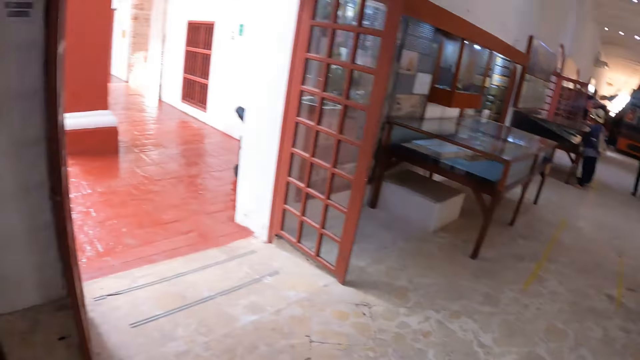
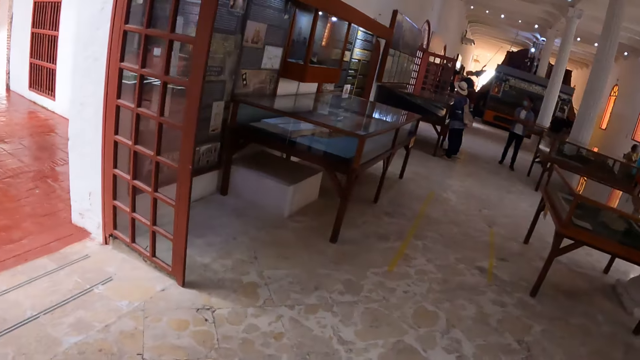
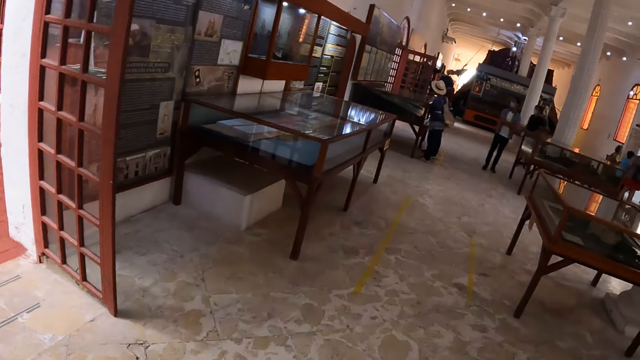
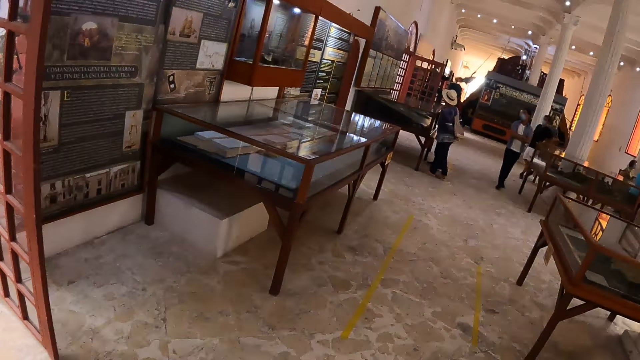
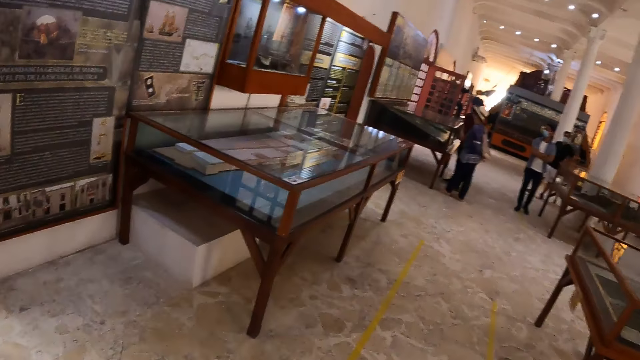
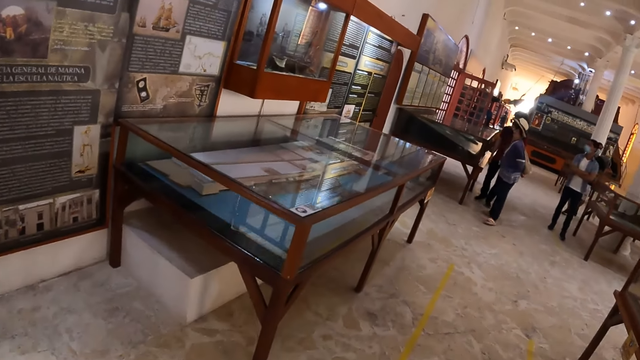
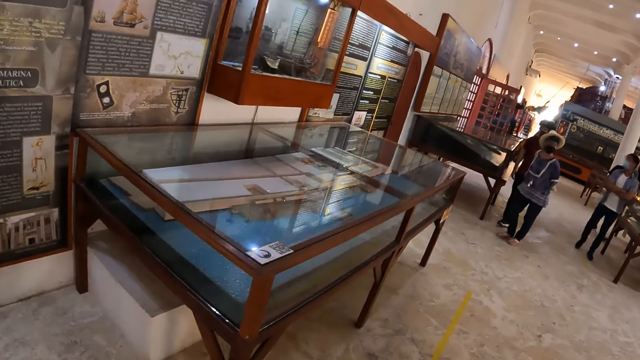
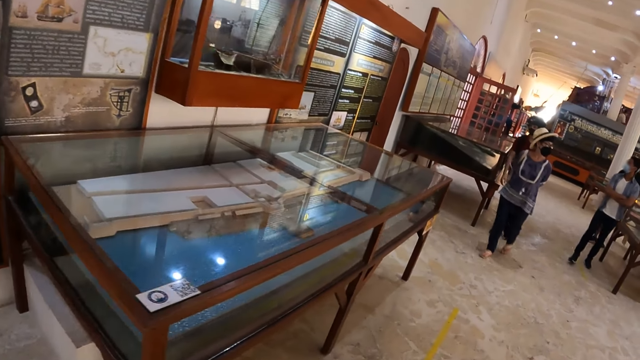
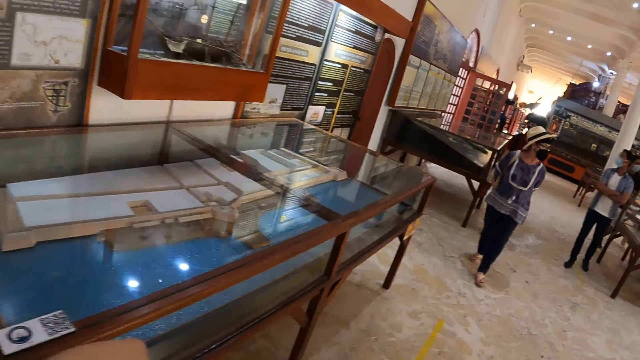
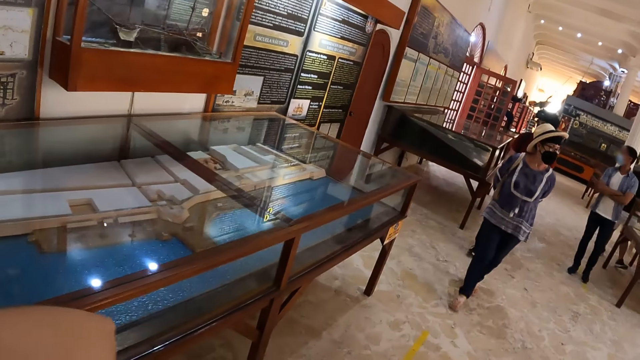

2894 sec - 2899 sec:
The camera wearer walks in the room.

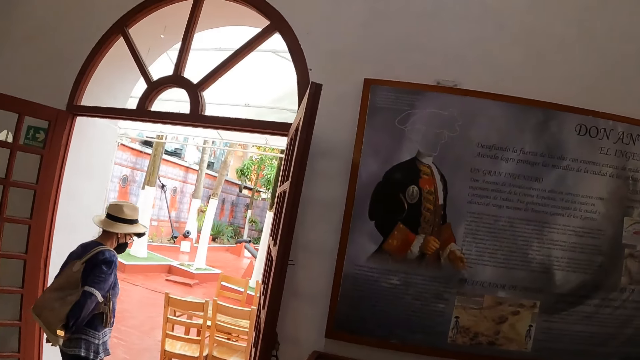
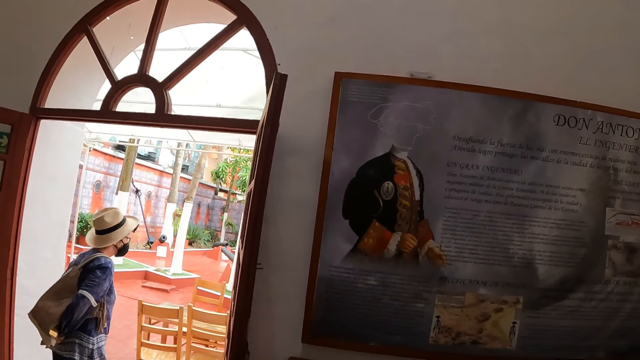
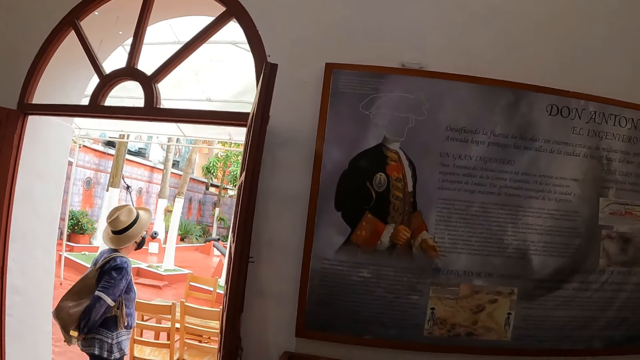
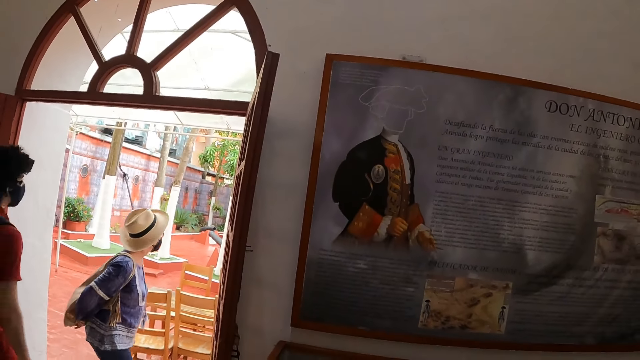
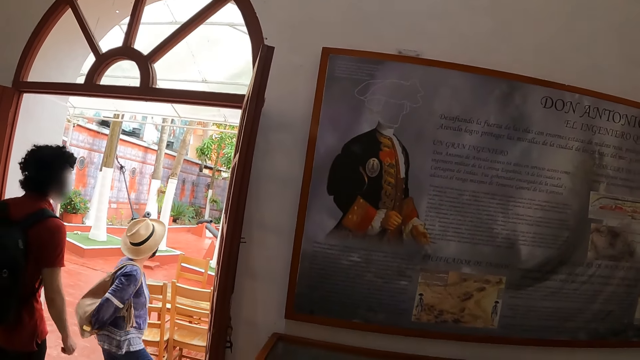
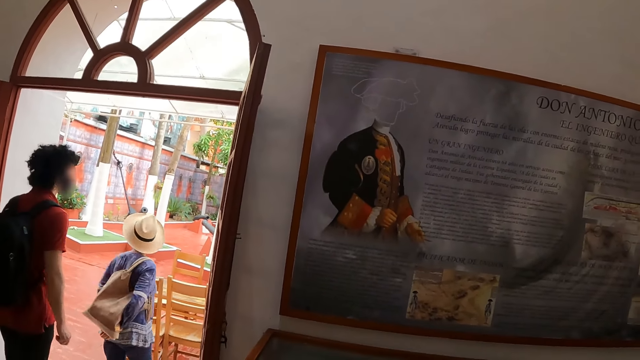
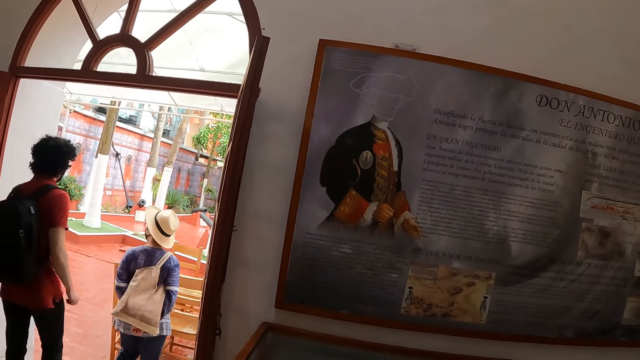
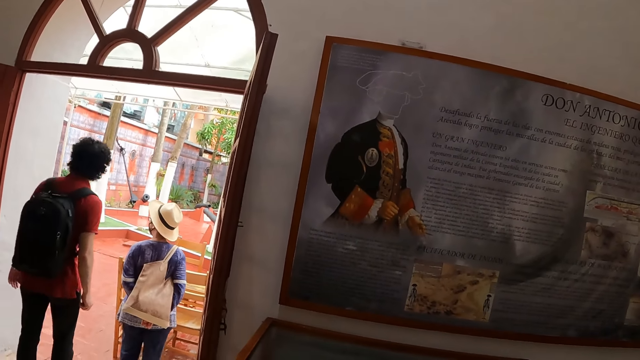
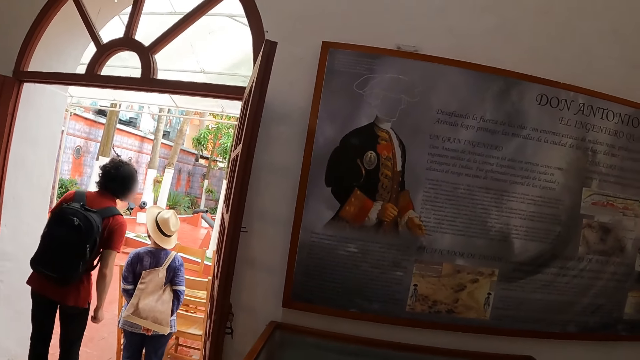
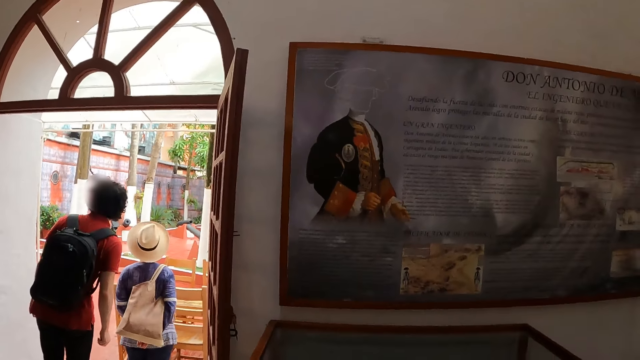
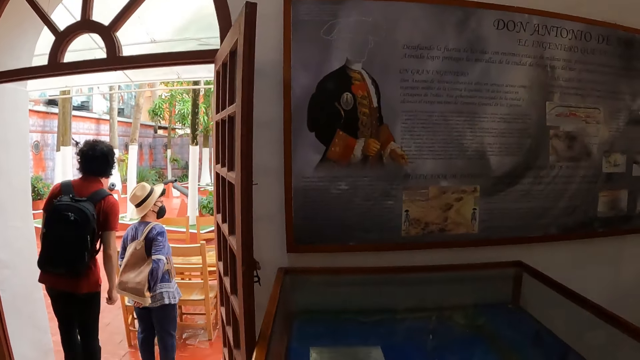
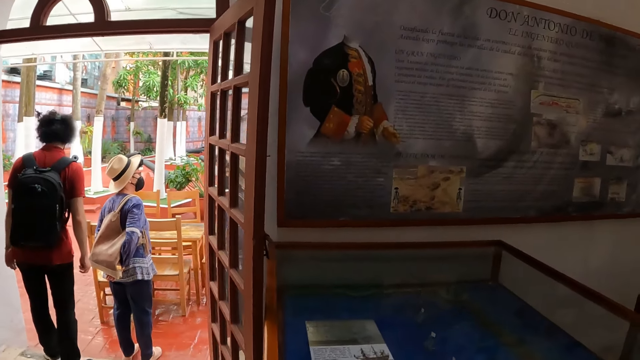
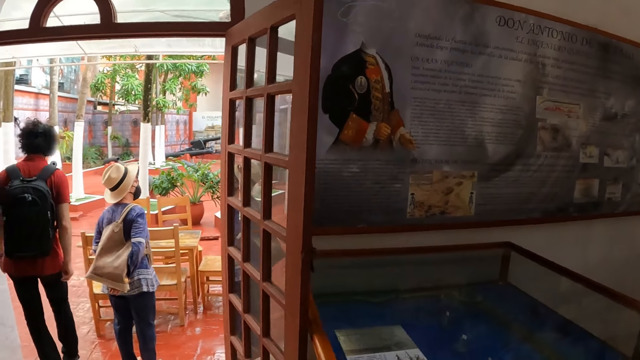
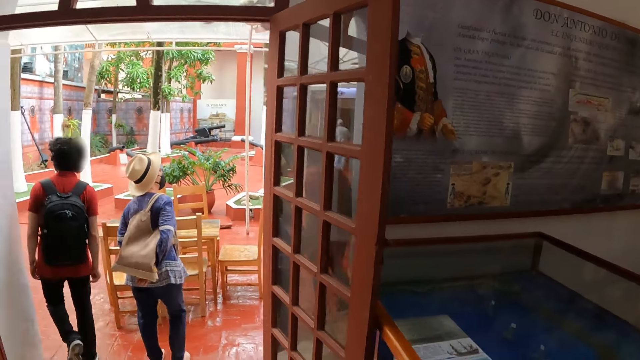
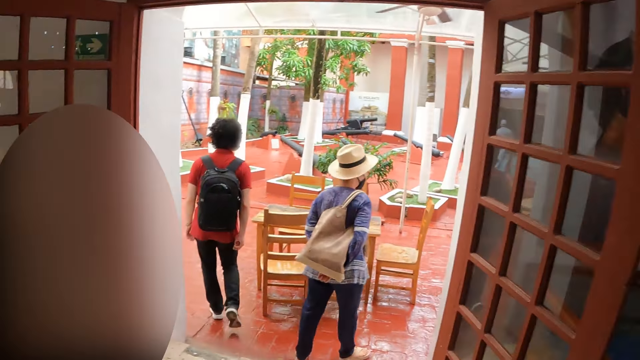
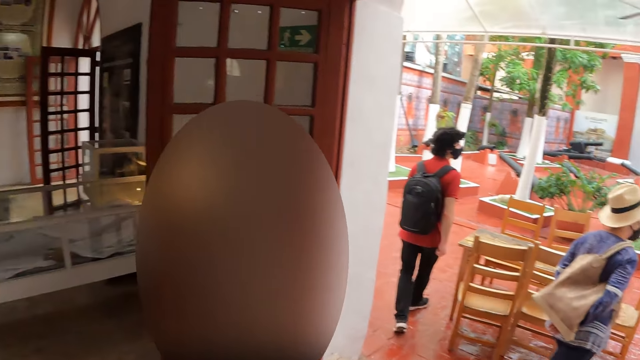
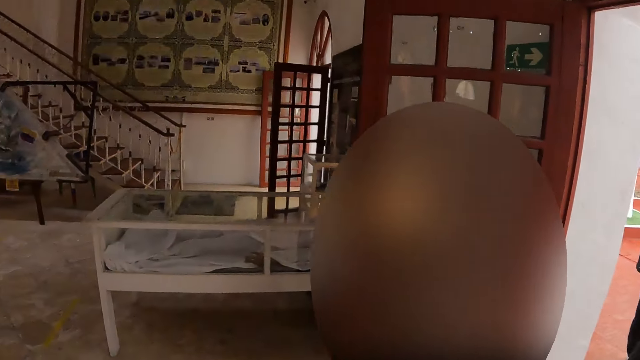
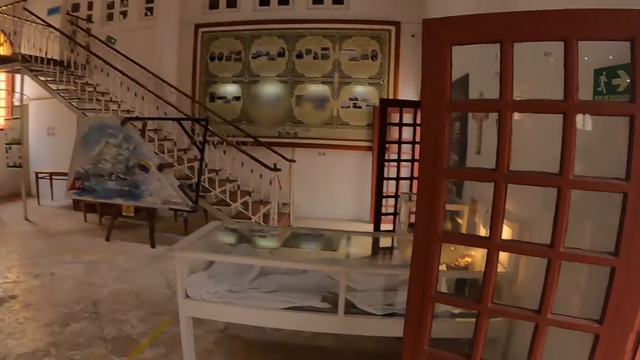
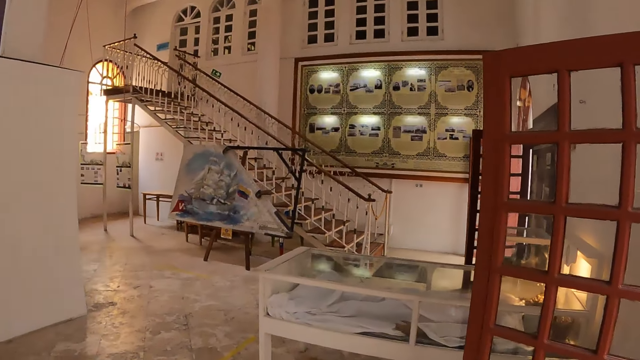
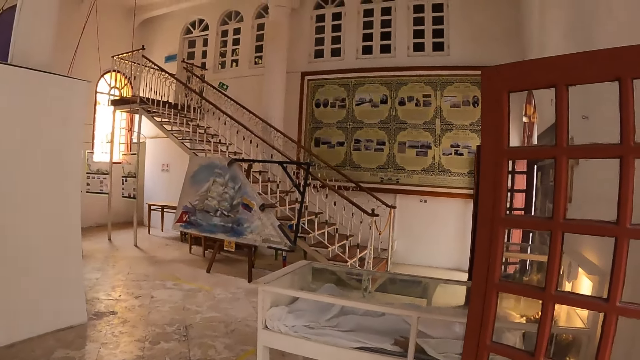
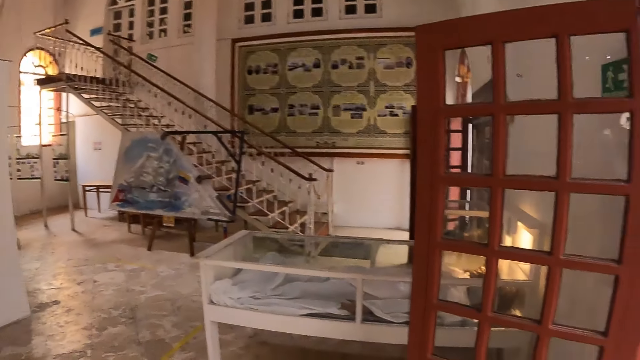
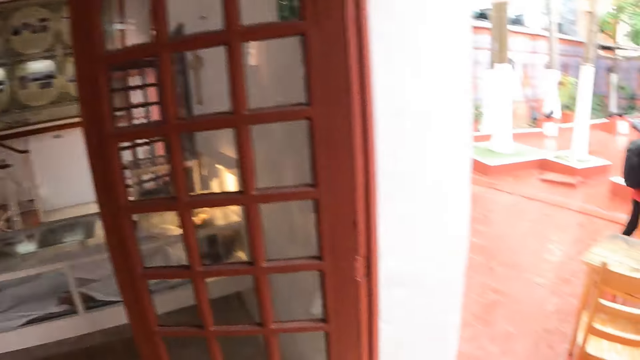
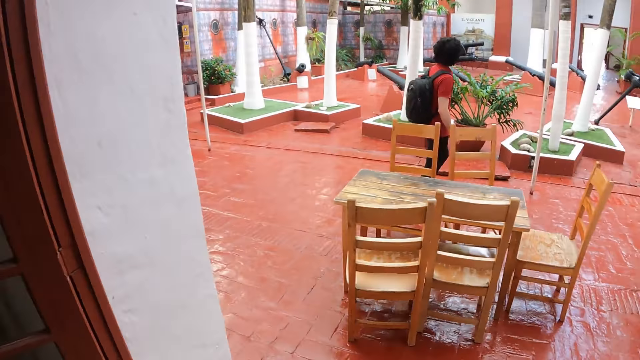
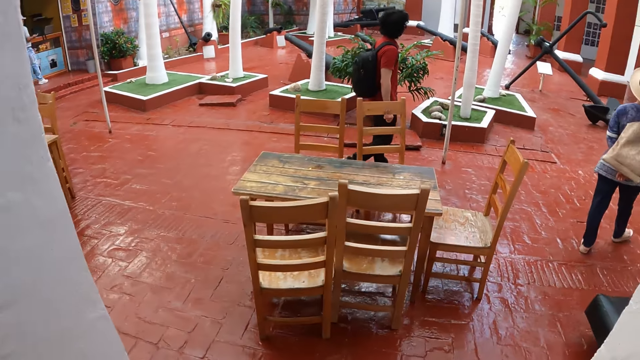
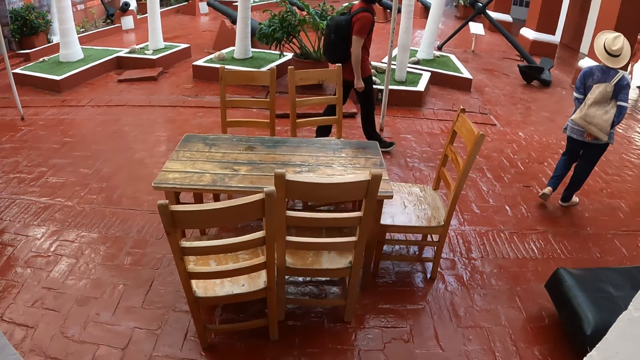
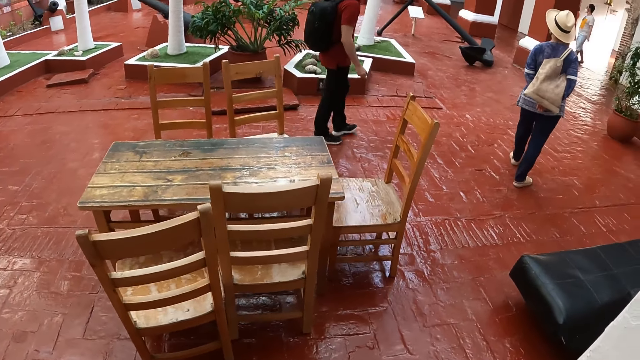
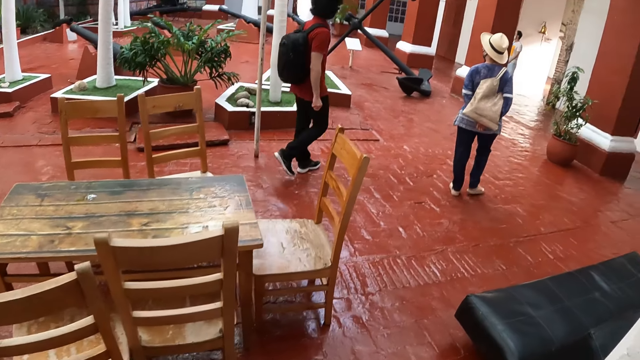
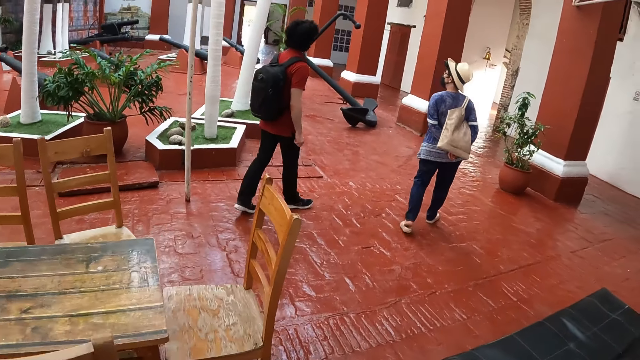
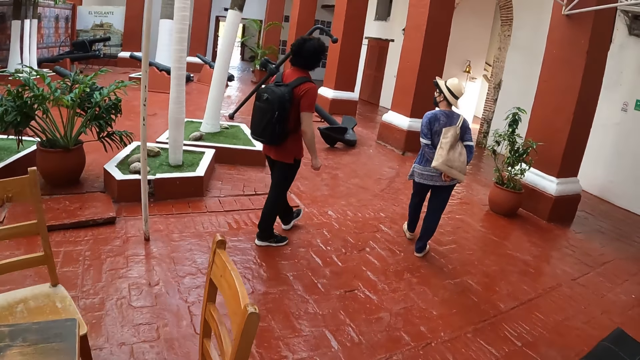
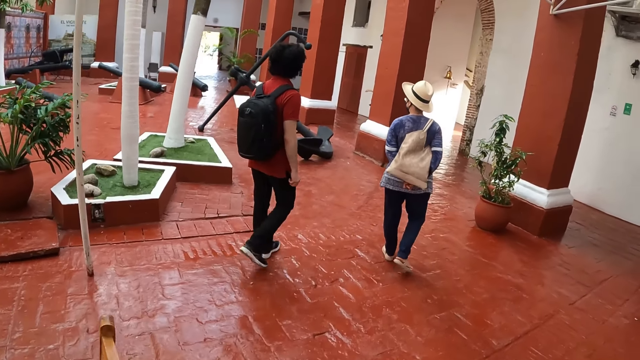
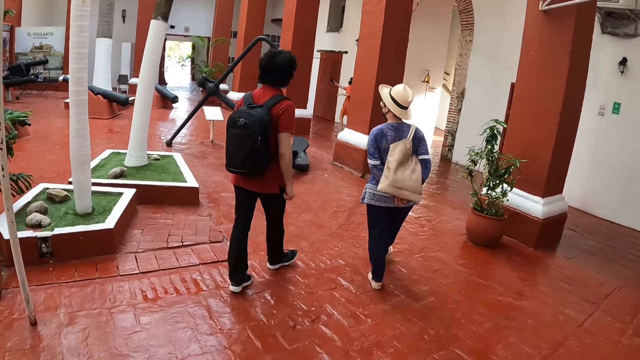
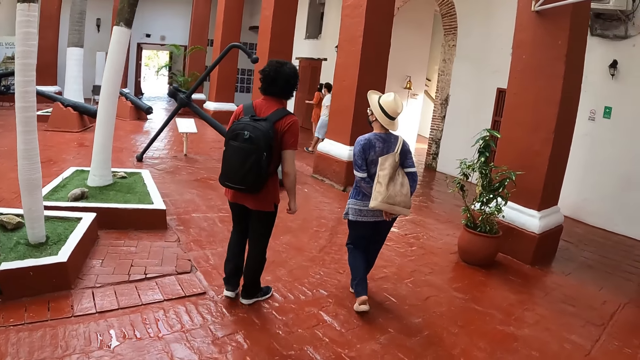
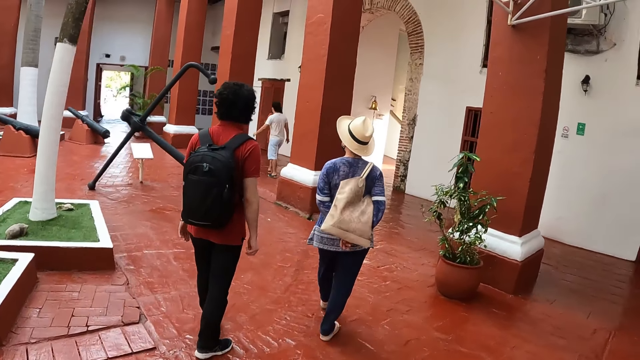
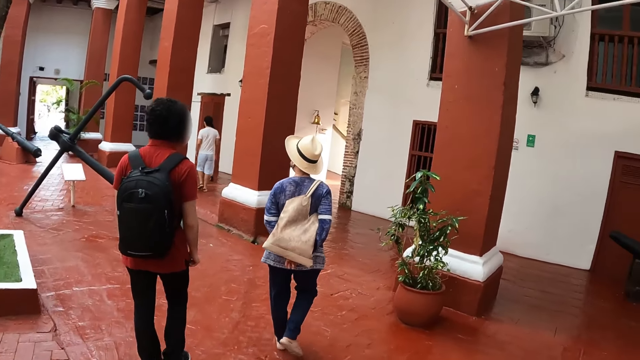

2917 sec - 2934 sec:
The camera wearer looks at the post on the wall. They walk in the room. They look around the room. They exit the museum room. They walk in the room.
